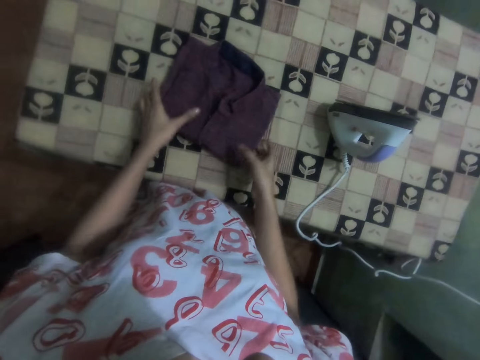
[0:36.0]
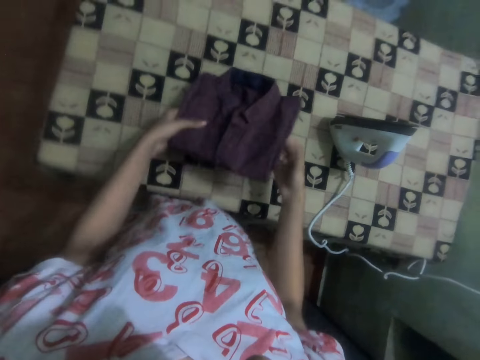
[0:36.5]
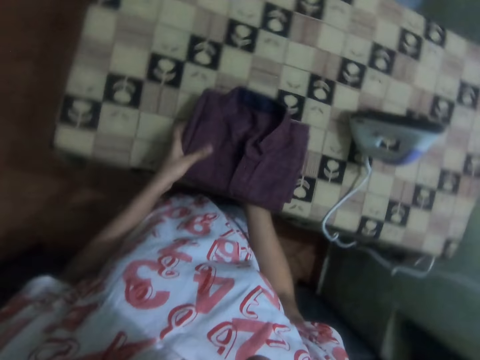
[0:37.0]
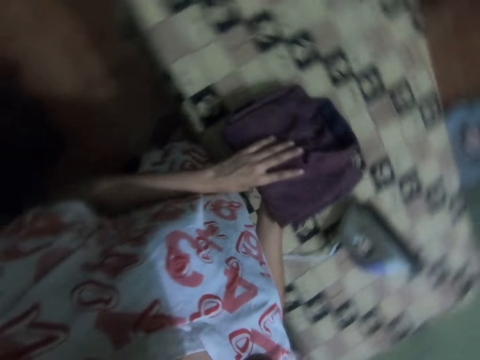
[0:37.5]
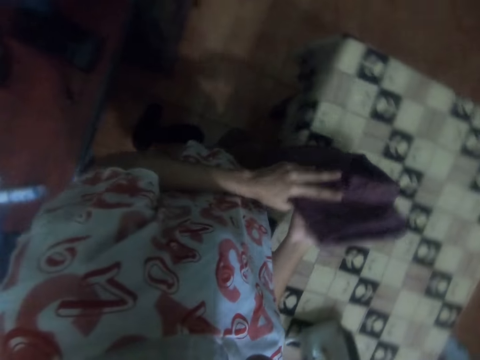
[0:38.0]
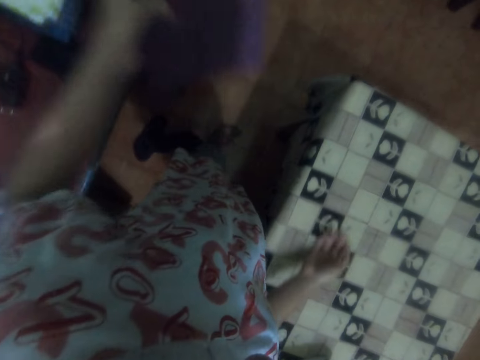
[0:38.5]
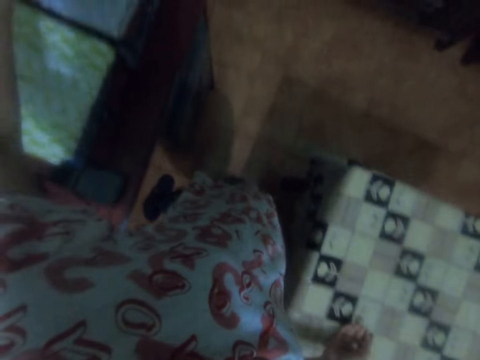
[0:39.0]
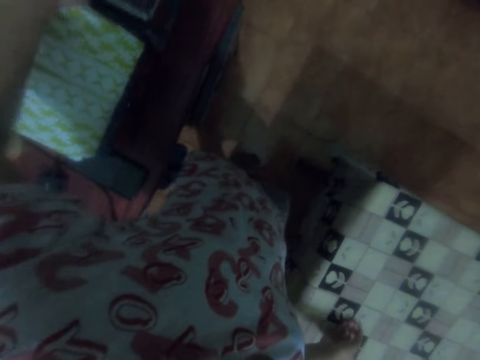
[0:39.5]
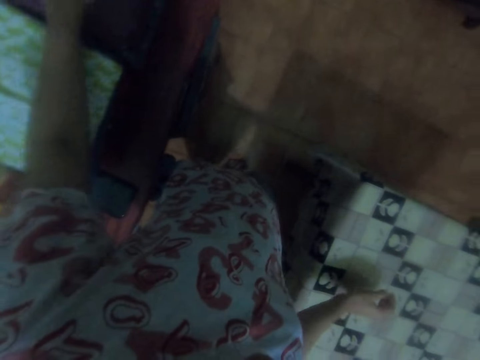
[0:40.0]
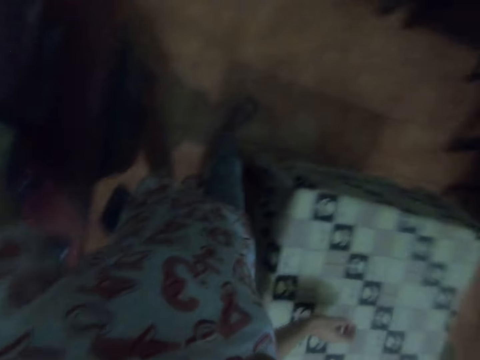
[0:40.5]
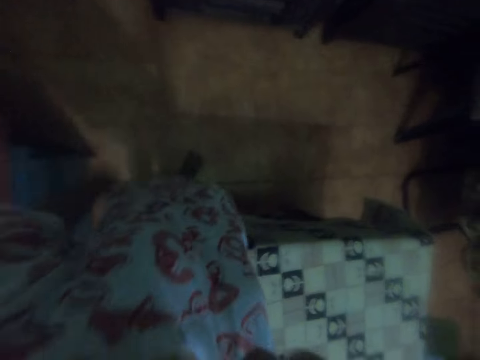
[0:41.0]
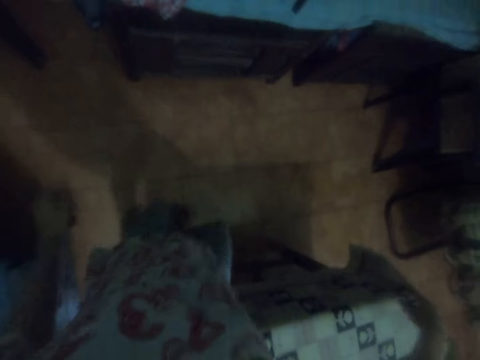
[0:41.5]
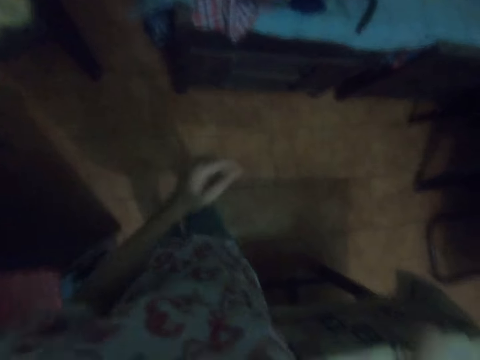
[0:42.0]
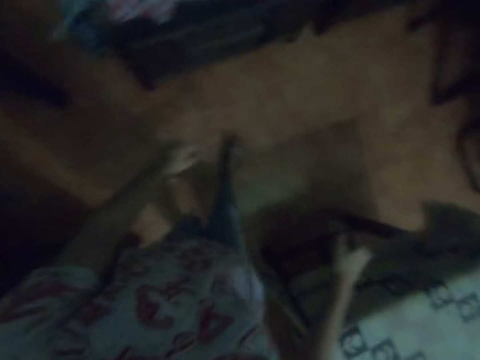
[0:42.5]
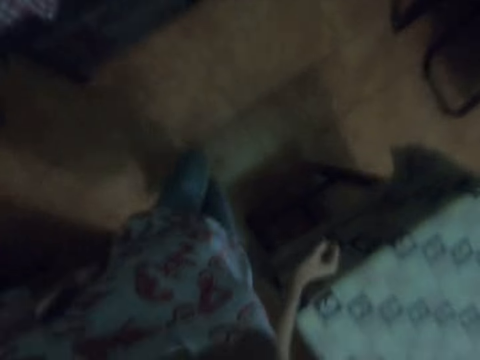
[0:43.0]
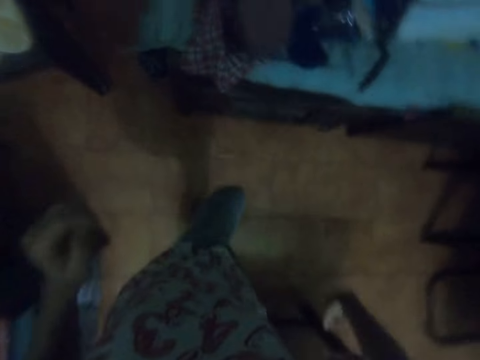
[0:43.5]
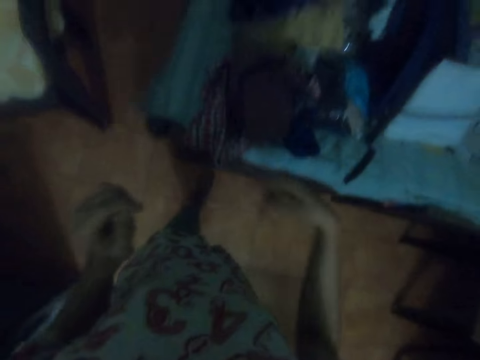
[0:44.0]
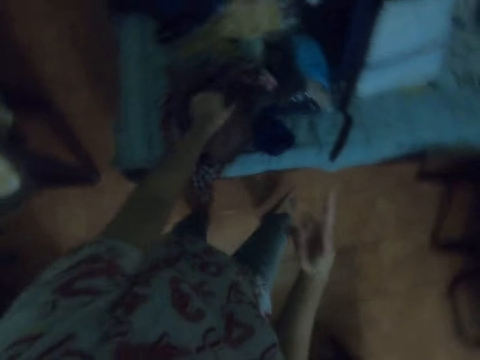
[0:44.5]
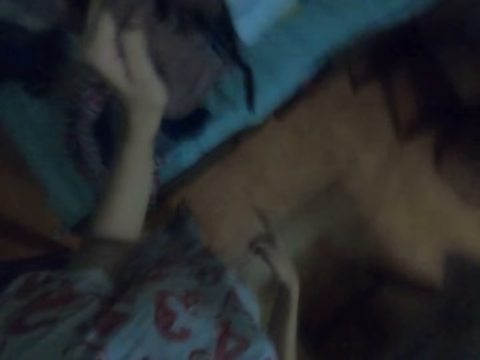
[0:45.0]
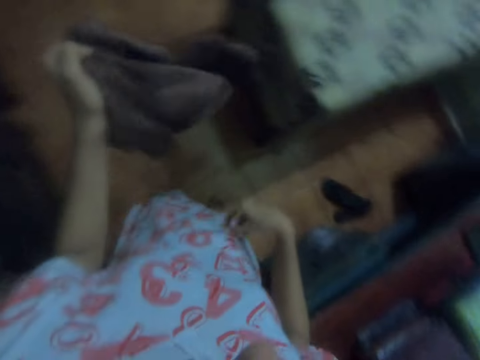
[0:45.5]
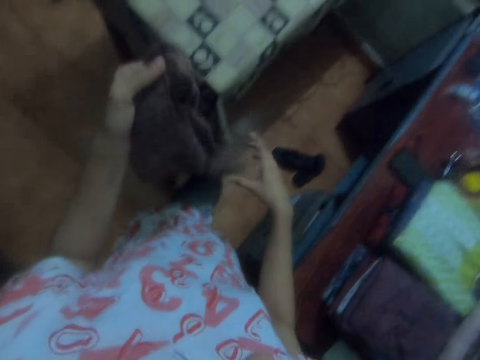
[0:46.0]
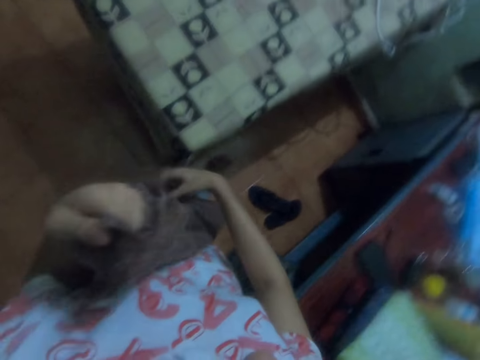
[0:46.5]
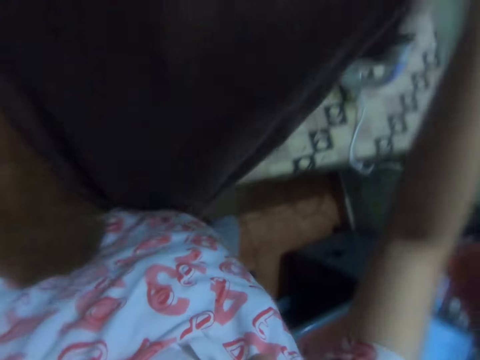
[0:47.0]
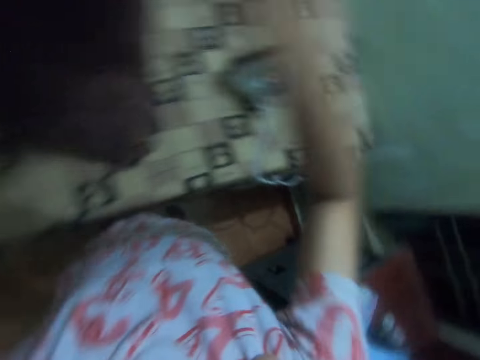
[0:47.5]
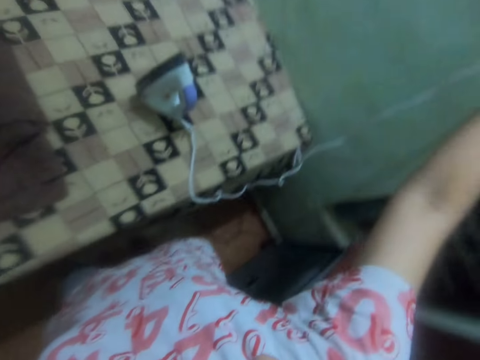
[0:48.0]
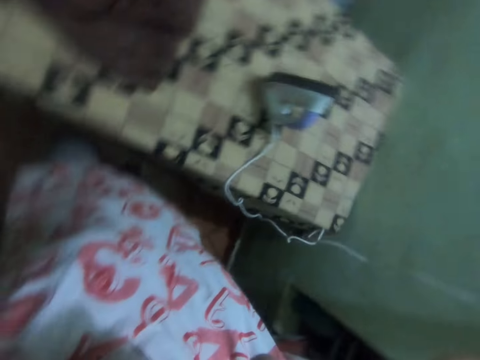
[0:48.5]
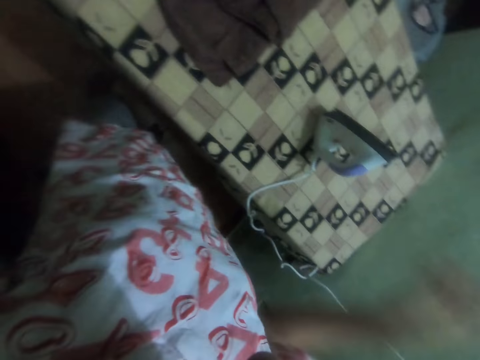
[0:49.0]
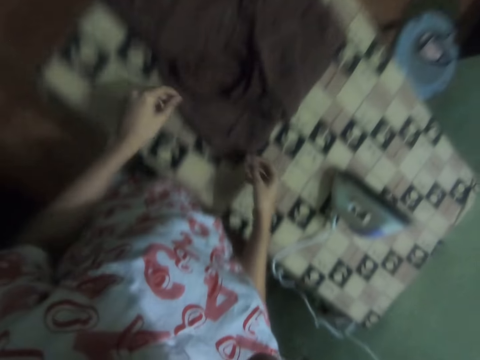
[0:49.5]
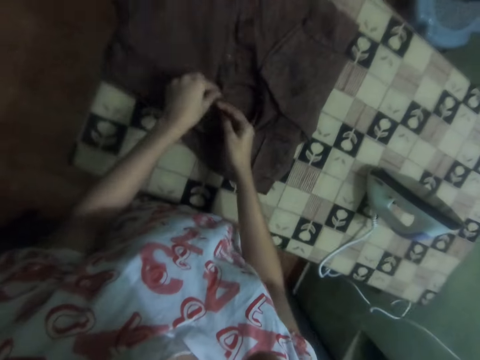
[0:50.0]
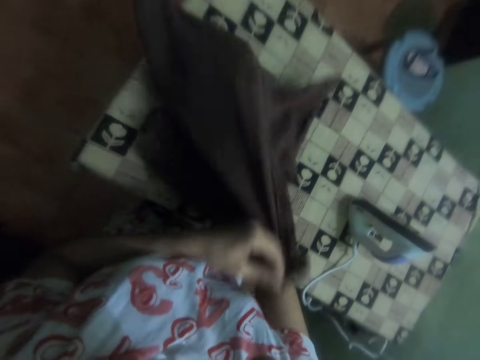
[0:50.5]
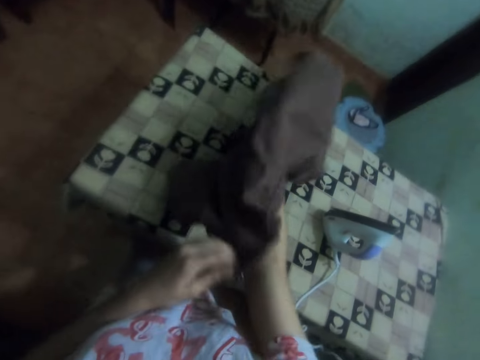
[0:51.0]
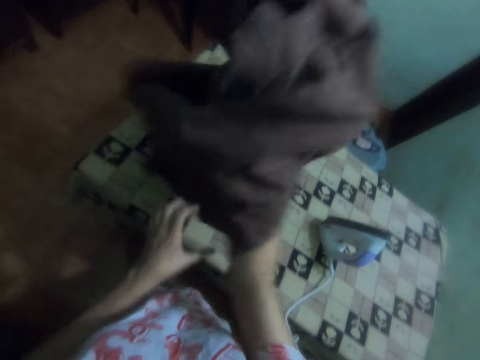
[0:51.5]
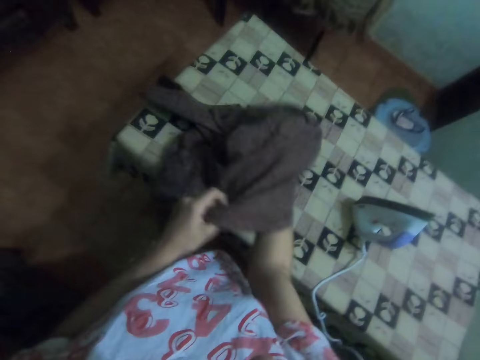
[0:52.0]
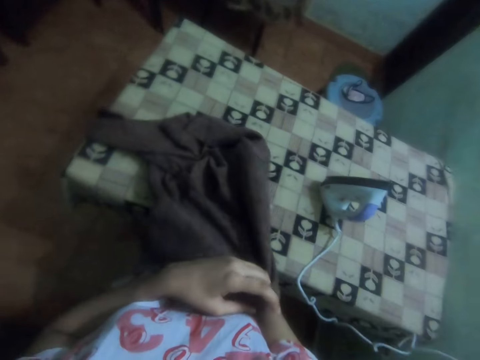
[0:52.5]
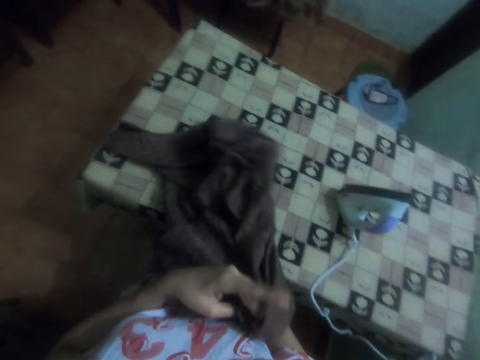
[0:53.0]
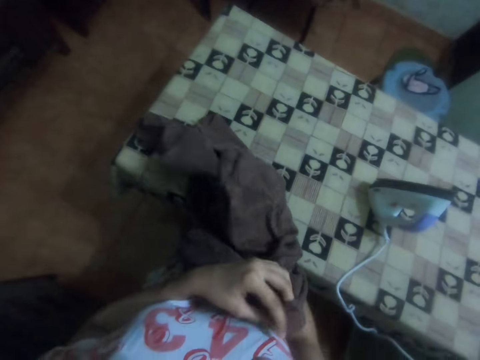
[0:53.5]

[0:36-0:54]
The camera wearer picks up the cloth on the table with both hands. She looks around. She passes the cloth in the right hand to the left hand. She puts the cloth on the other clothes on the chair with the left hand. She walks towards the clothes. She dances. She swings the hands. She picks up a cloth from the table with the left hand. She walks towards the other table. She holds the cloth with both hands. She places the cloth on the table. She stares at the cloth. She stares around. She turns the shirt with her hands. She adjusts the cloth on the table with both hands. She sings. She picks up the shirt on the table.

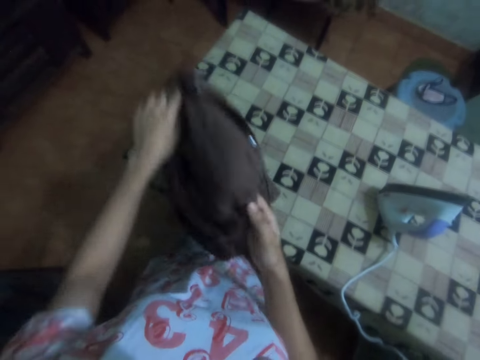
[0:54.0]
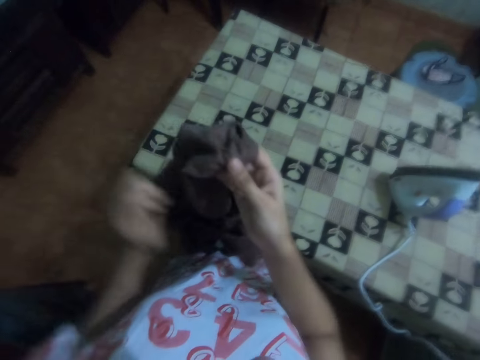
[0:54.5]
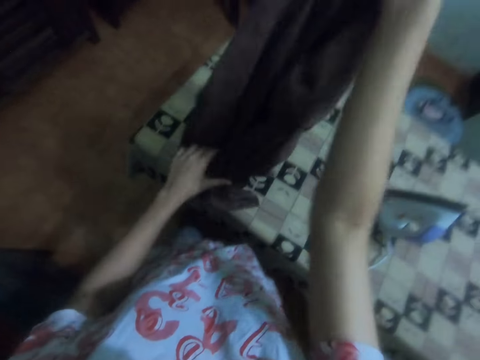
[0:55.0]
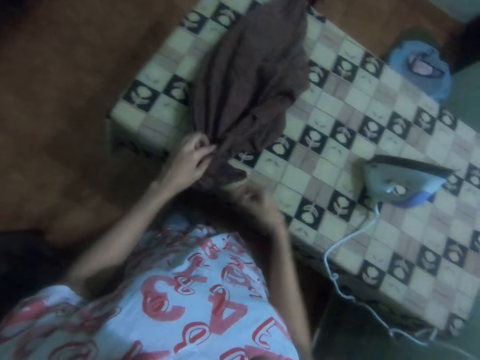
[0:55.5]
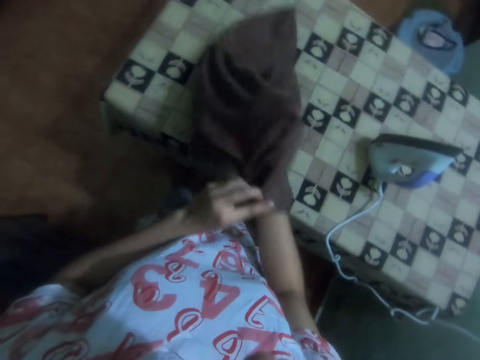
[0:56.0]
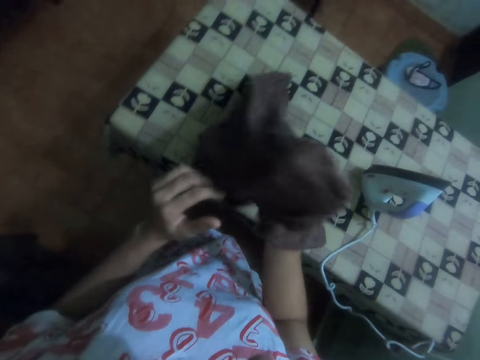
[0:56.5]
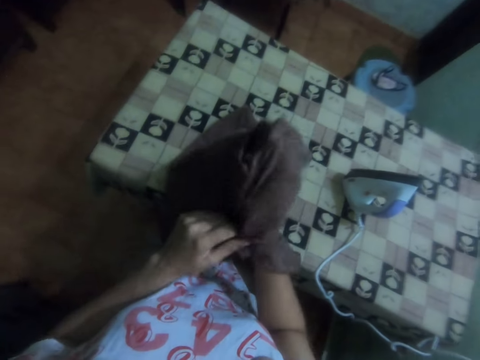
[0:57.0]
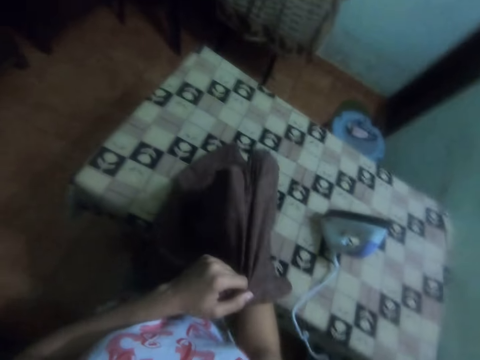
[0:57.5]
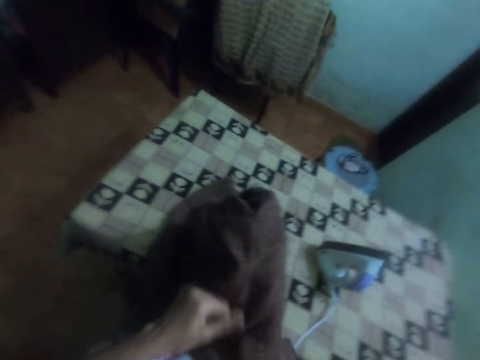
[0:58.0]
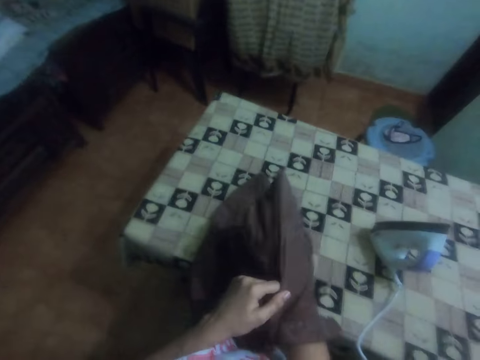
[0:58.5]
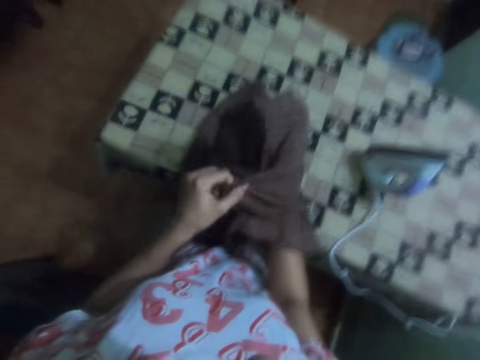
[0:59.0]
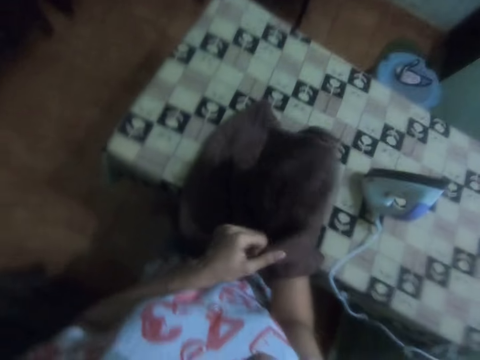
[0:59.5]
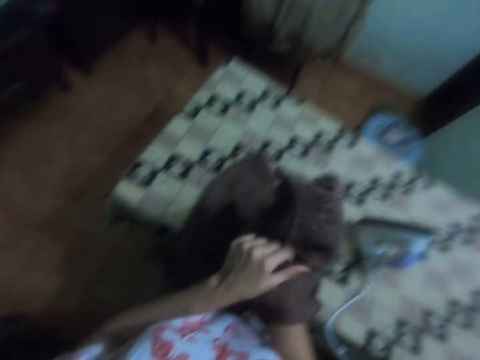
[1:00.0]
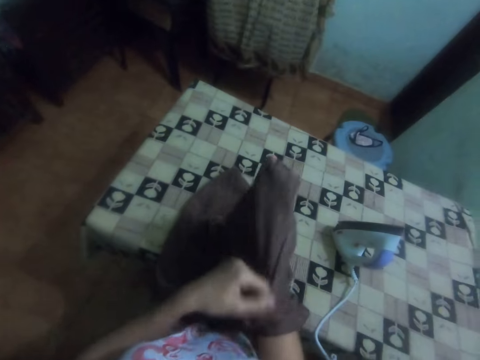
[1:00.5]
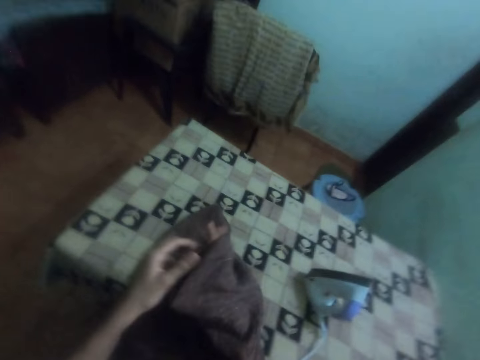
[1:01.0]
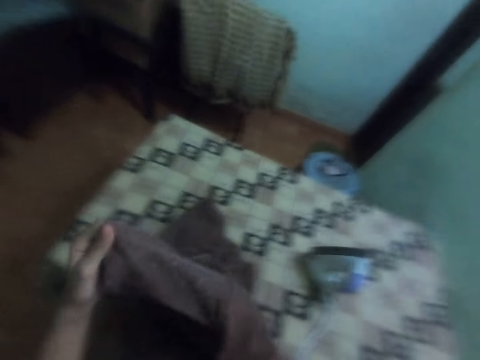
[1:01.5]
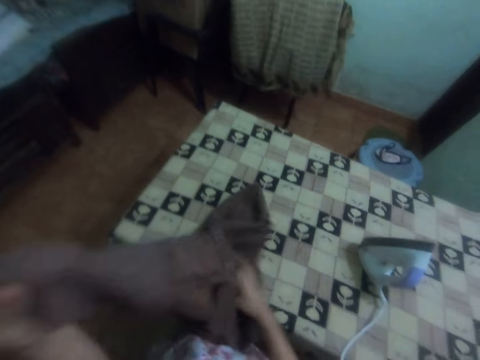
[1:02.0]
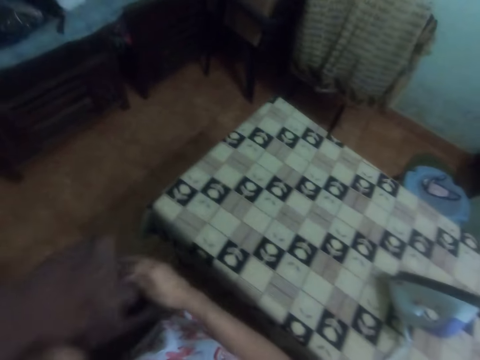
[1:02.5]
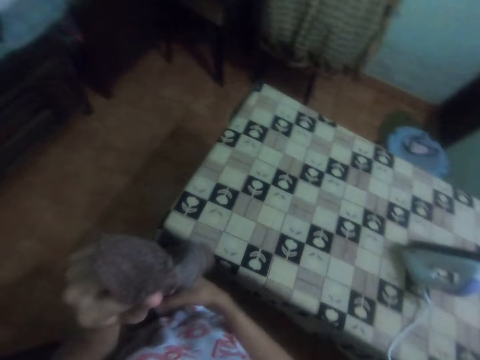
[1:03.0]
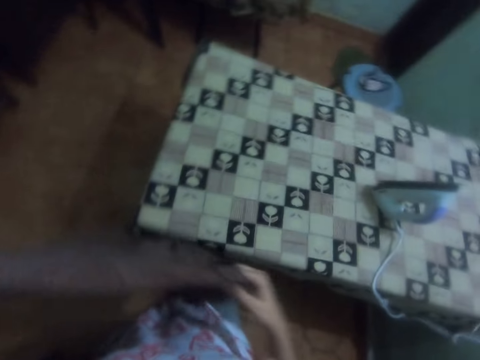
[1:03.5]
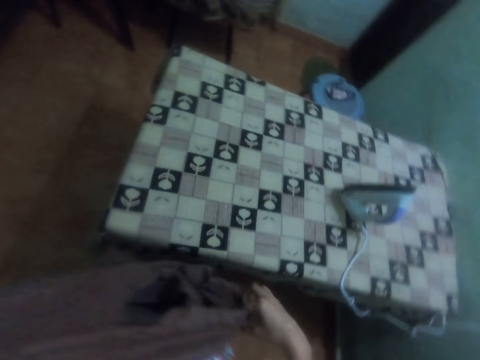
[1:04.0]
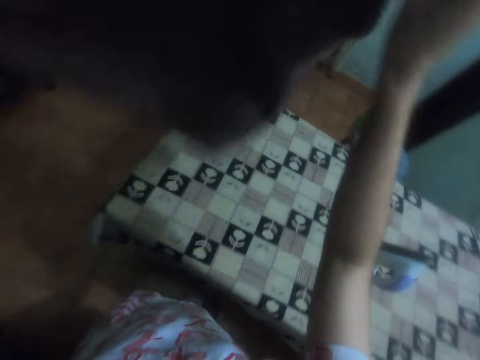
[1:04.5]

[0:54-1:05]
The camera wearer drops the shirt on the table.
